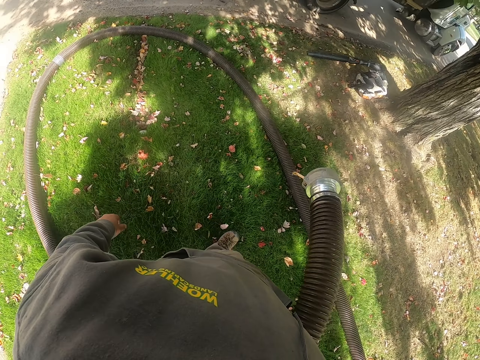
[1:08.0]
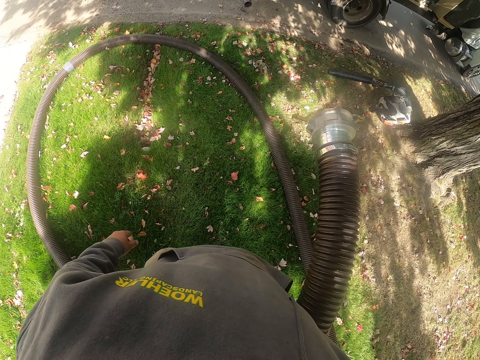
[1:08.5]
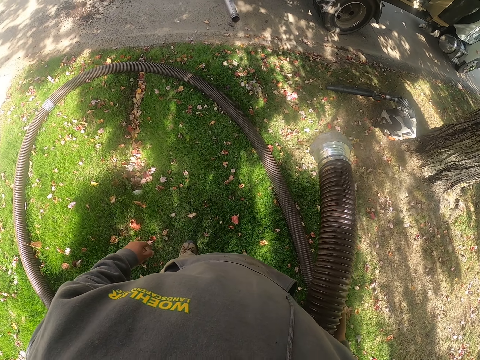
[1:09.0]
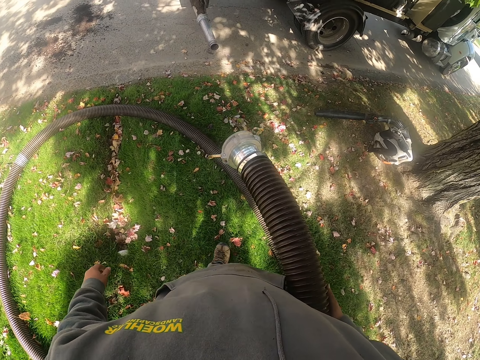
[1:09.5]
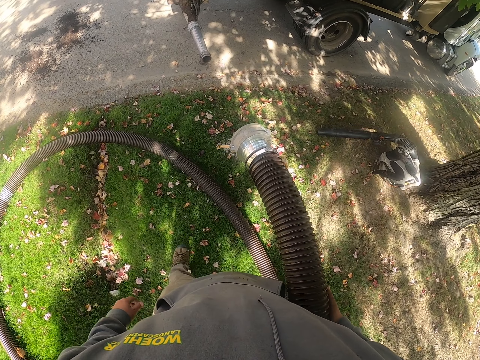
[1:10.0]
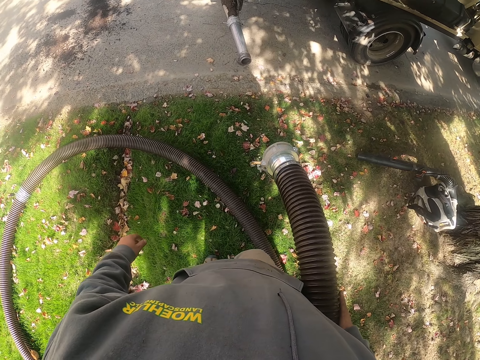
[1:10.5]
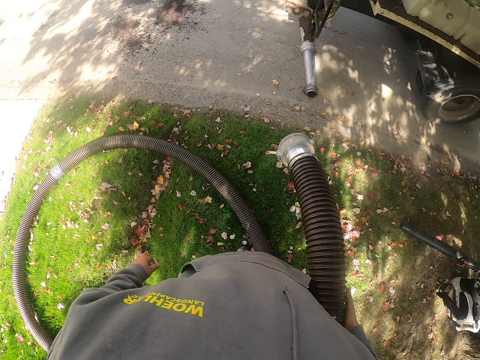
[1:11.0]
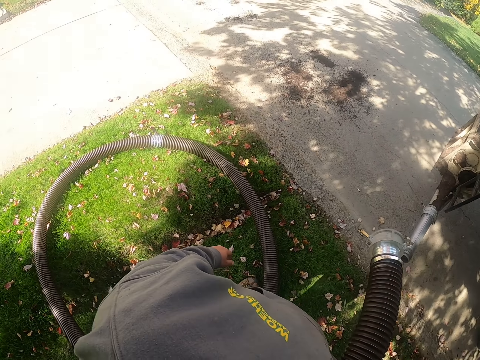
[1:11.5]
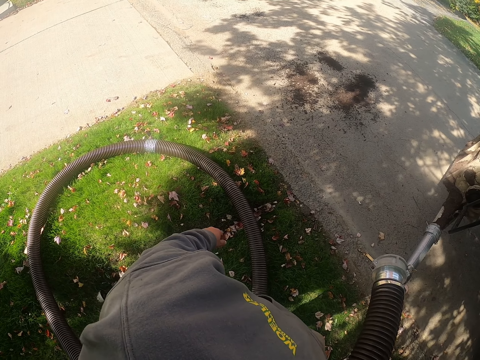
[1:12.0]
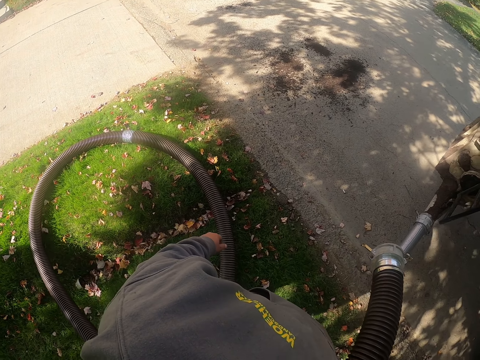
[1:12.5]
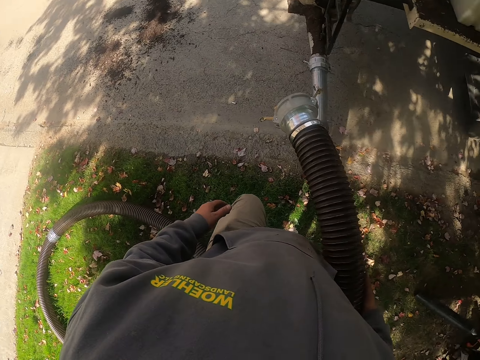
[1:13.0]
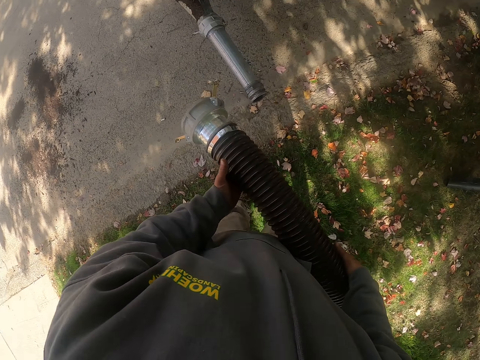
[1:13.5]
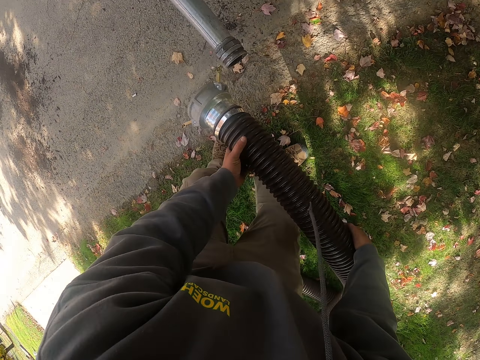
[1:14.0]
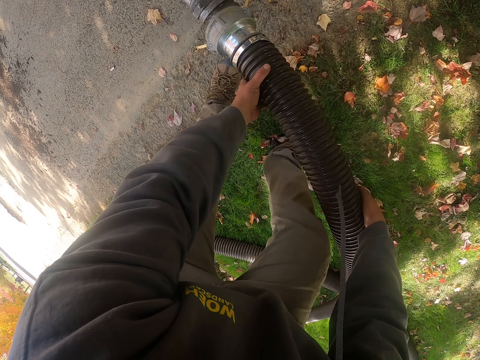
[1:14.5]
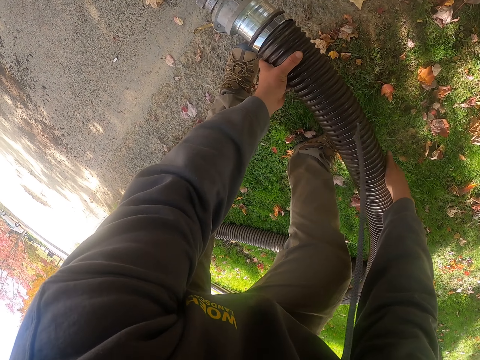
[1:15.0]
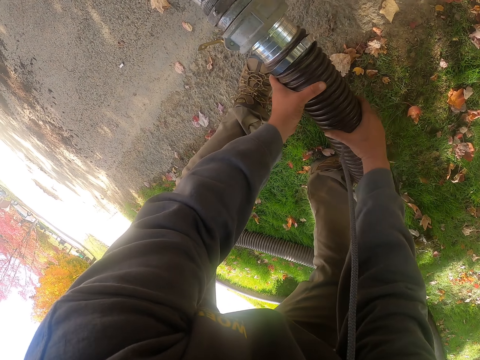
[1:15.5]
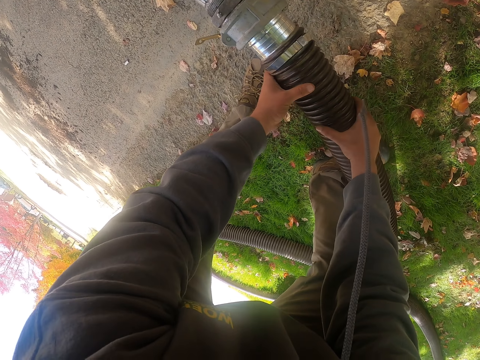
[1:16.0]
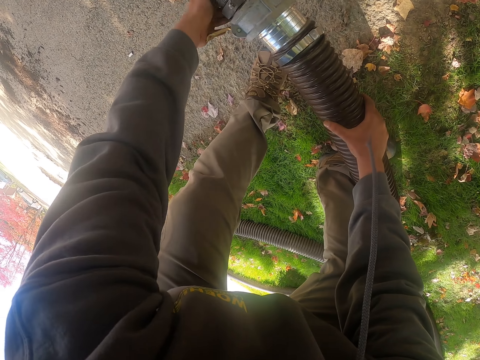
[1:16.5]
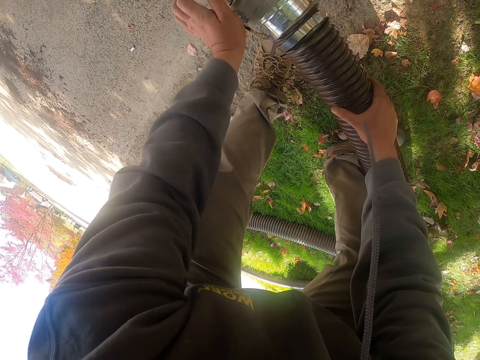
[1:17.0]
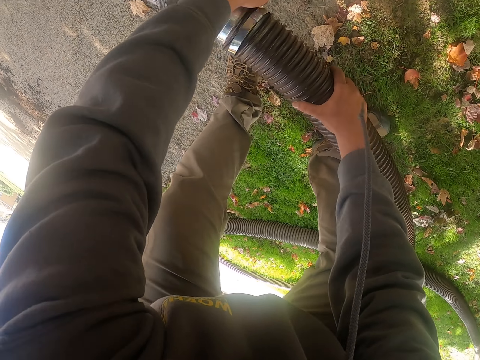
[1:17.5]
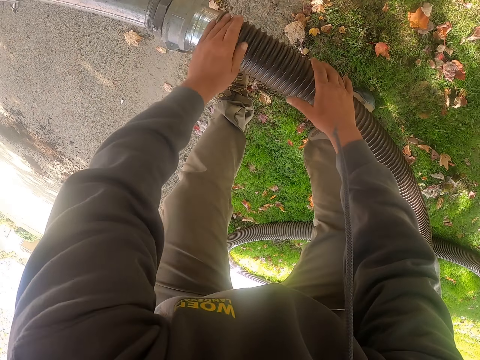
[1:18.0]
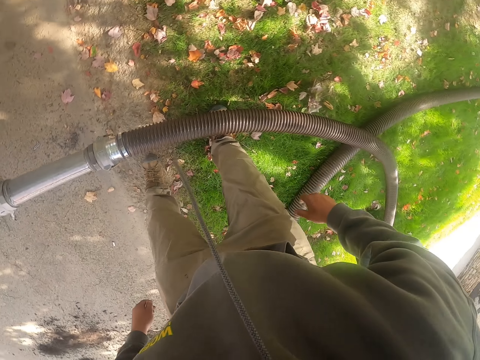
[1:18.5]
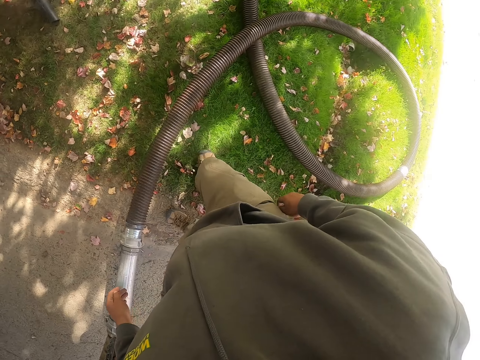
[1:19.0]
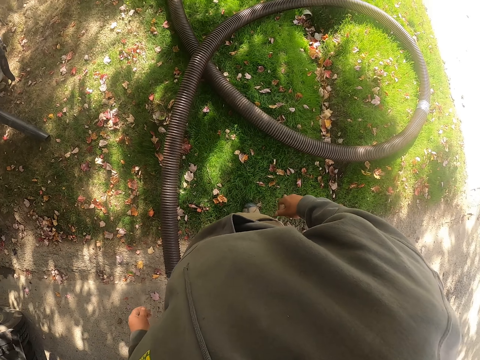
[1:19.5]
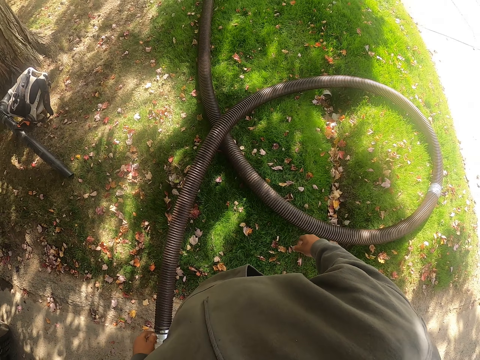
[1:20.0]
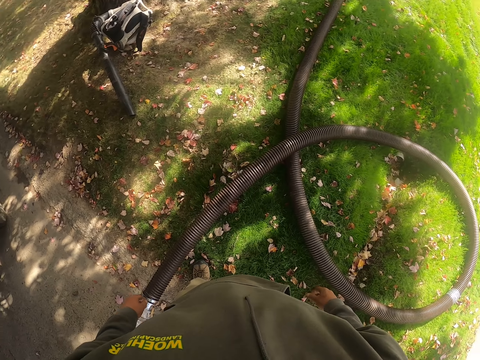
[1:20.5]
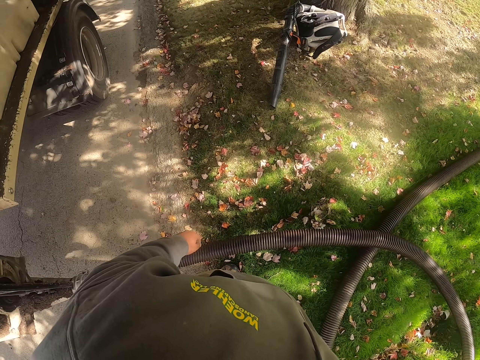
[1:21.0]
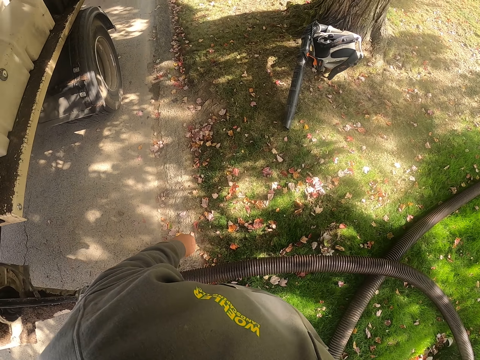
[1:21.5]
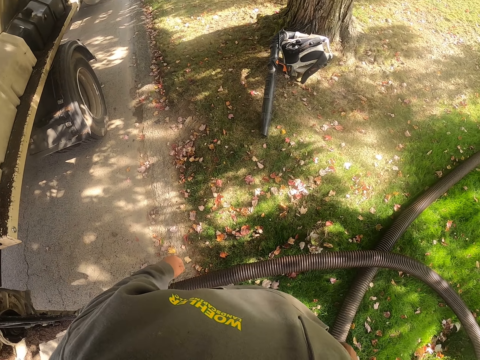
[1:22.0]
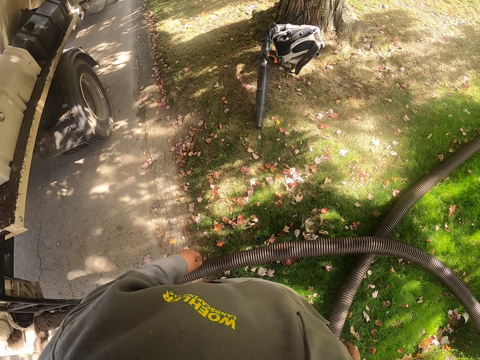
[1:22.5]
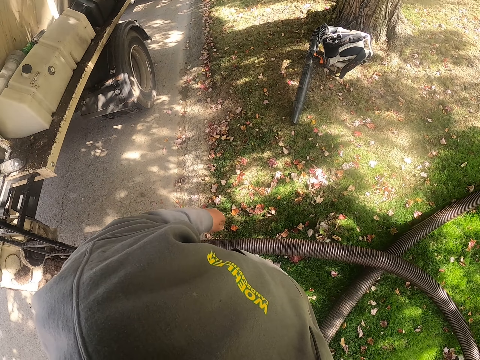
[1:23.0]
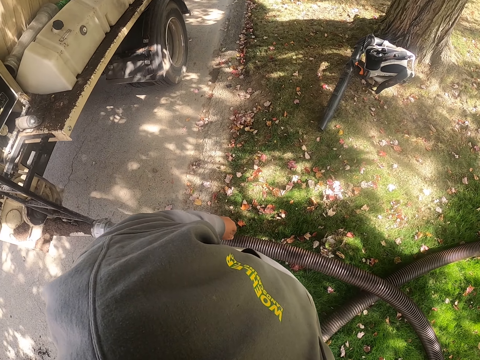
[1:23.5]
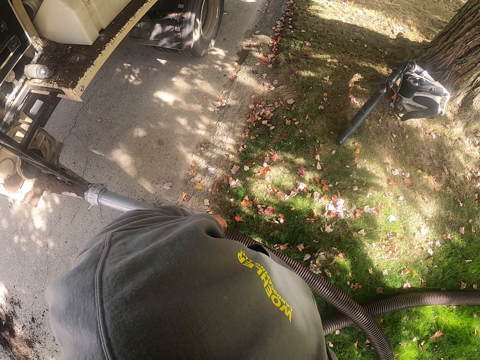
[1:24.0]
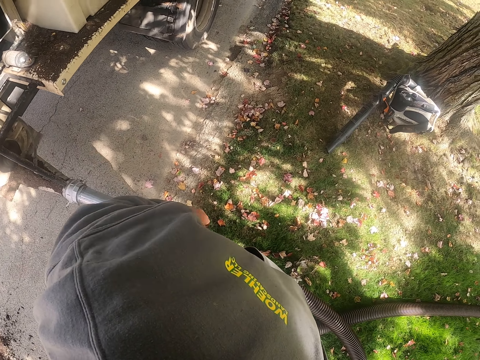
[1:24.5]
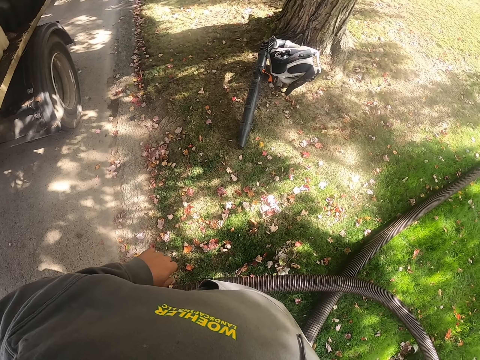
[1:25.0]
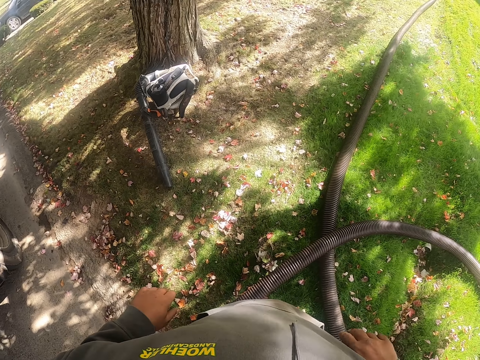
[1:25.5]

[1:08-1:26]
The camera wearer walks around. They fix the pipe on the metal pipe. They look around.

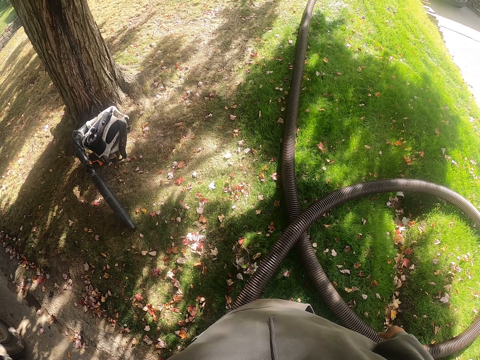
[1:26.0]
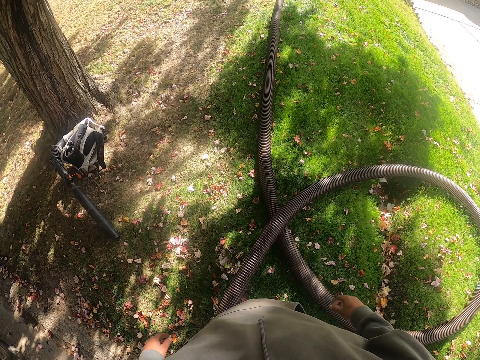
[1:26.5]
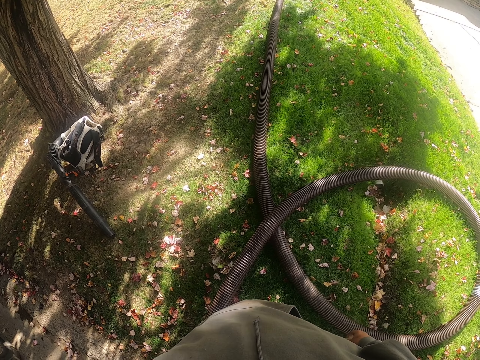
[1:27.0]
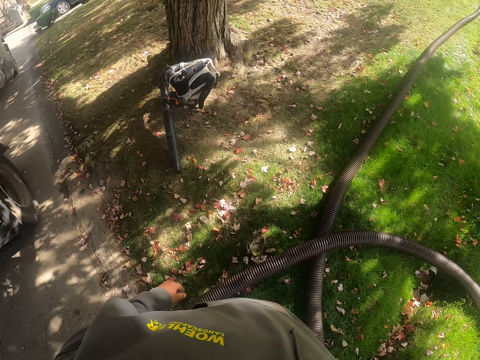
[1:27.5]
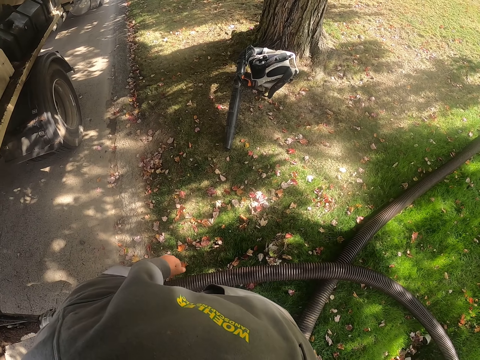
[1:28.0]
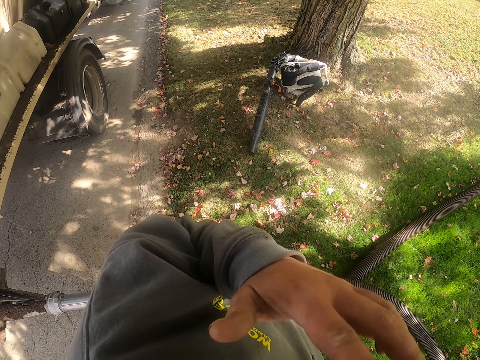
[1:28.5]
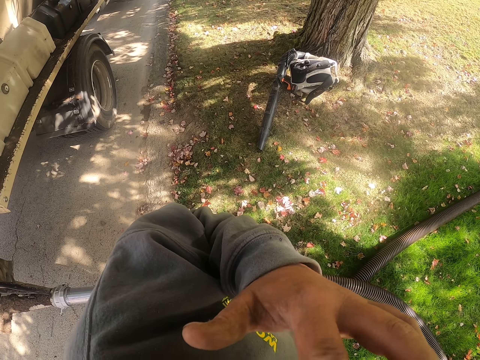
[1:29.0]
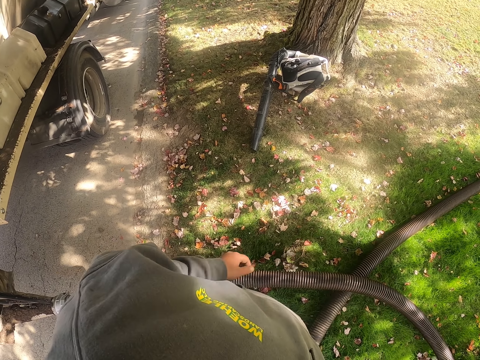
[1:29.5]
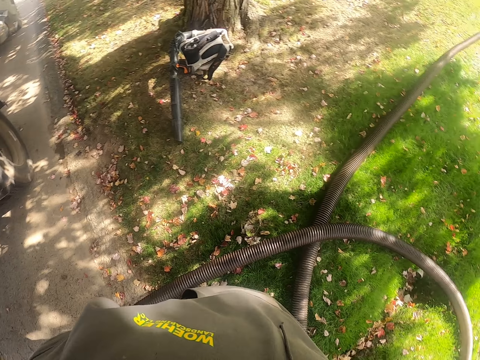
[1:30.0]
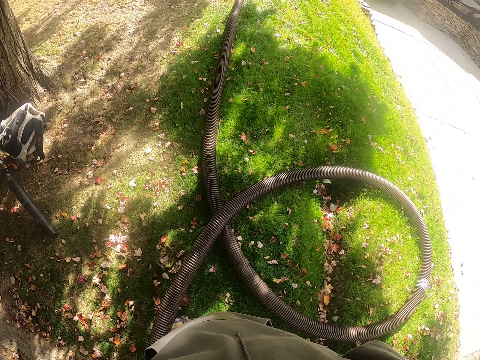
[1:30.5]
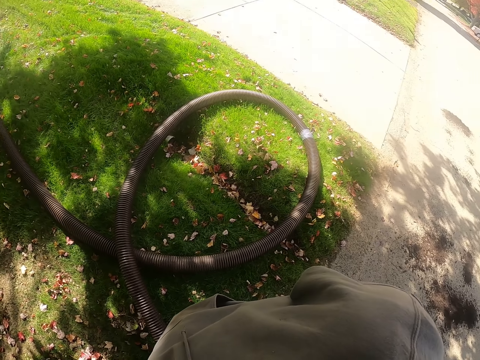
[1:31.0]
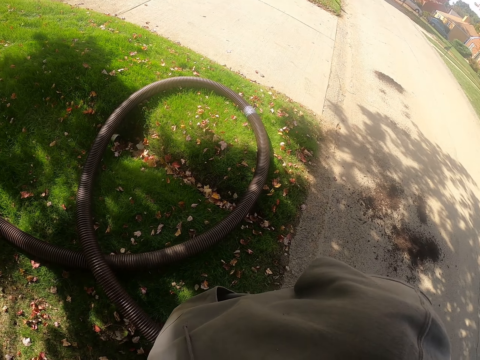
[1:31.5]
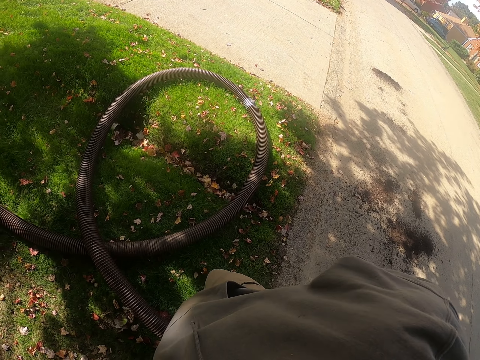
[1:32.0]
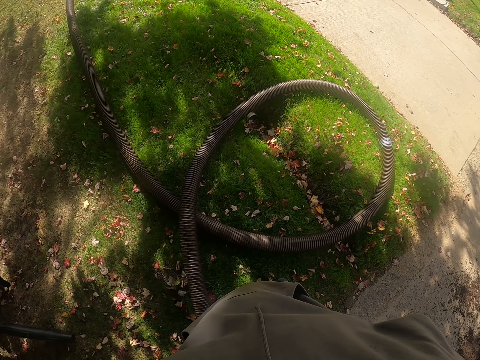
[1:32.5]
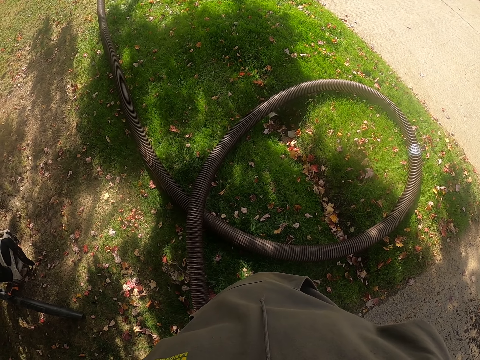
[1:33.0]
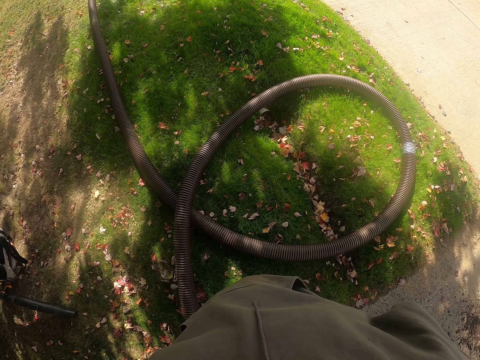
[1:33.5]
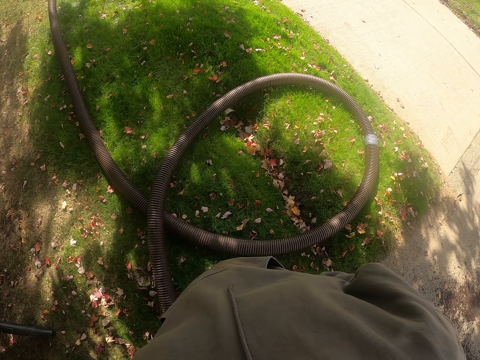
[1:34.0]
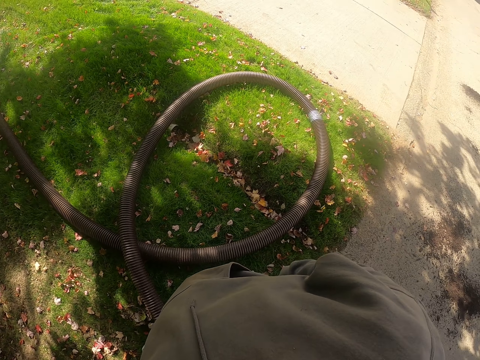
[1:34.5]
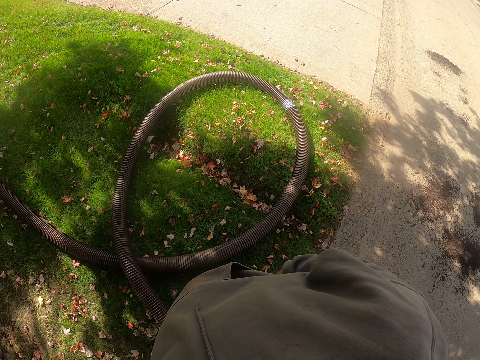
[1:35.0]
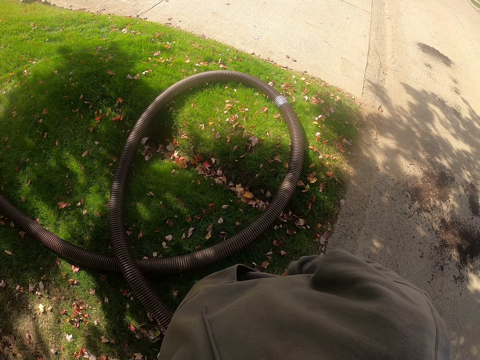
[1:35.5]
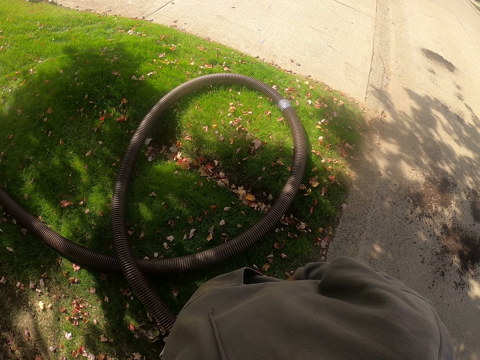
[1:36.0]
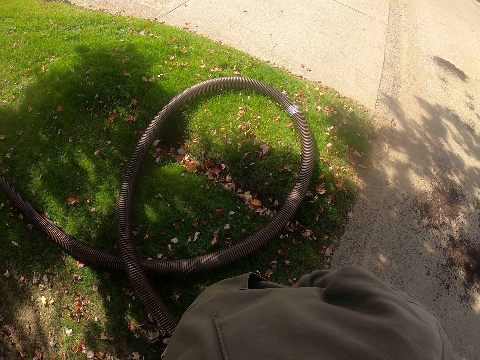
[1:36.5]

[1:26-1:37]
The camera wearer scratches his ear with his left hand. He looks around.
